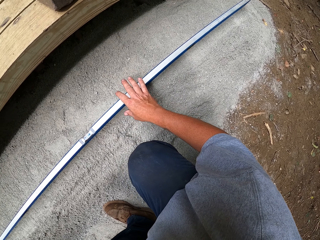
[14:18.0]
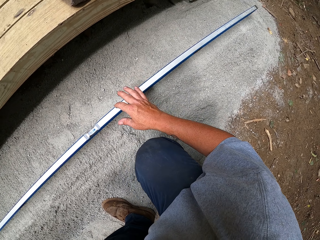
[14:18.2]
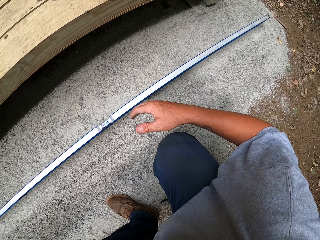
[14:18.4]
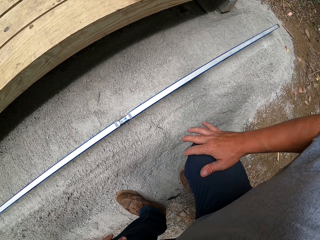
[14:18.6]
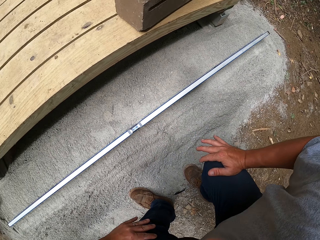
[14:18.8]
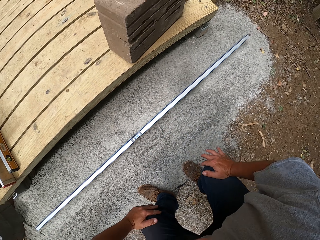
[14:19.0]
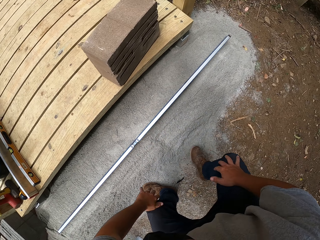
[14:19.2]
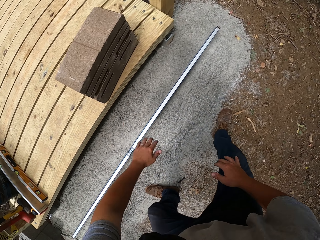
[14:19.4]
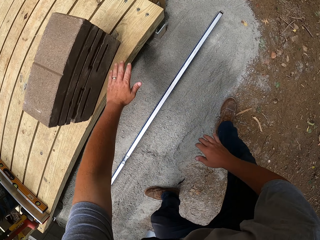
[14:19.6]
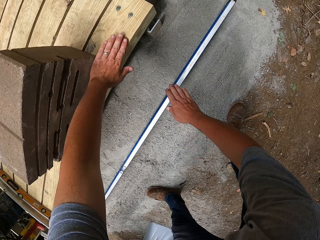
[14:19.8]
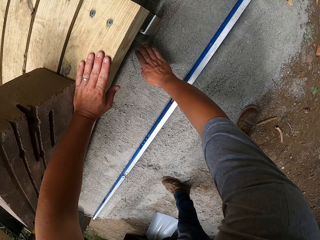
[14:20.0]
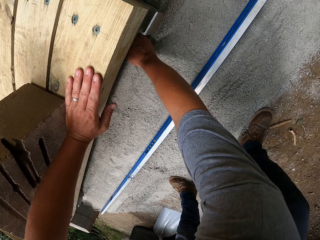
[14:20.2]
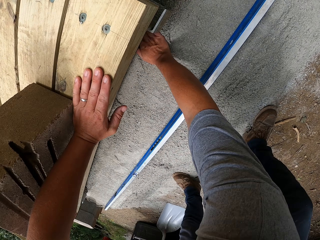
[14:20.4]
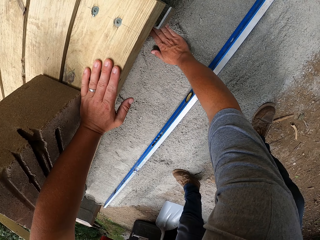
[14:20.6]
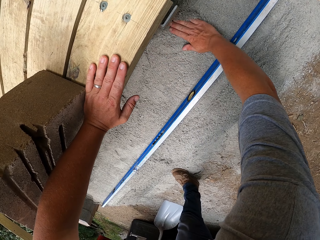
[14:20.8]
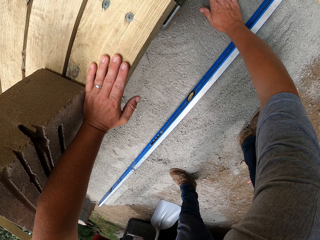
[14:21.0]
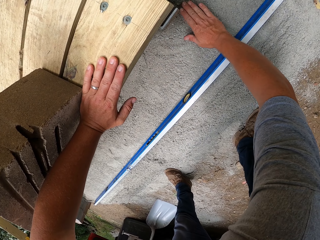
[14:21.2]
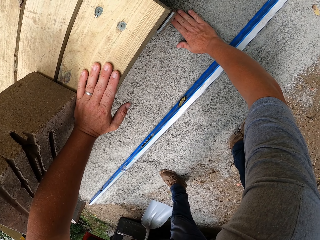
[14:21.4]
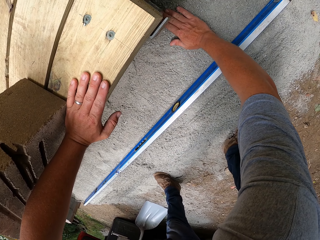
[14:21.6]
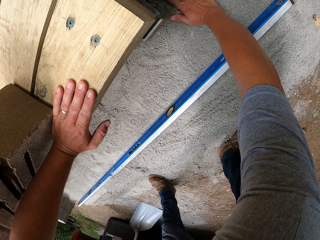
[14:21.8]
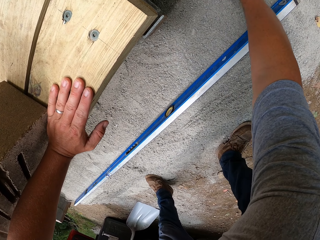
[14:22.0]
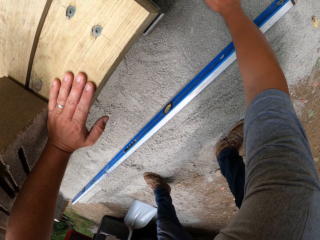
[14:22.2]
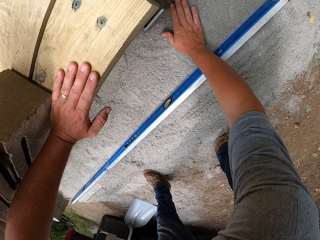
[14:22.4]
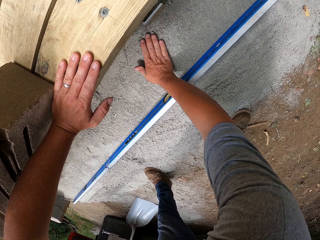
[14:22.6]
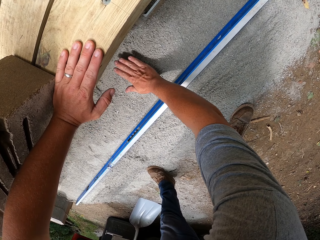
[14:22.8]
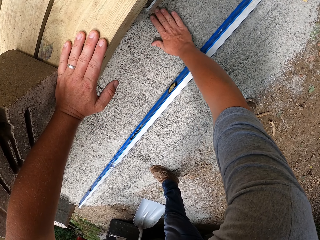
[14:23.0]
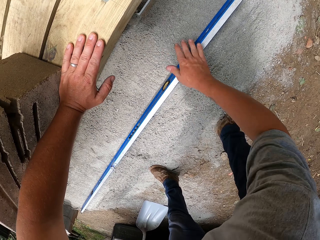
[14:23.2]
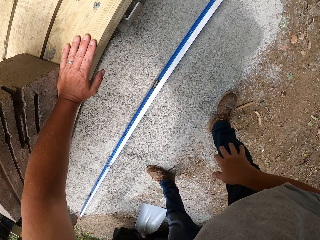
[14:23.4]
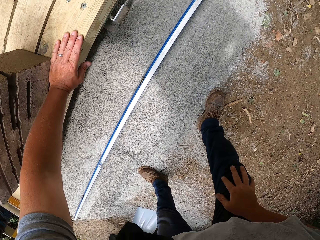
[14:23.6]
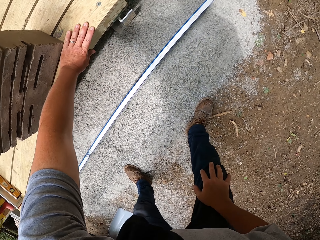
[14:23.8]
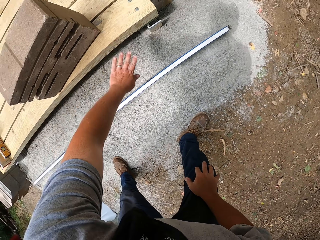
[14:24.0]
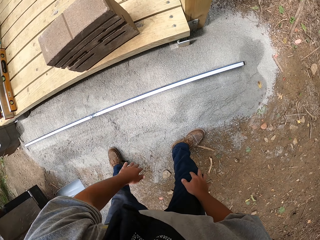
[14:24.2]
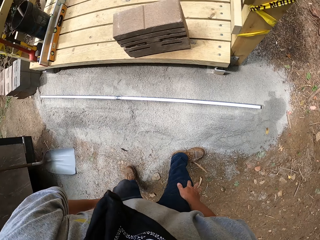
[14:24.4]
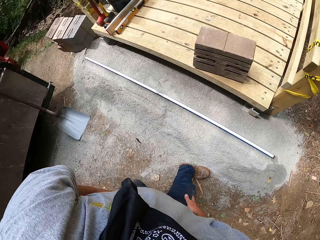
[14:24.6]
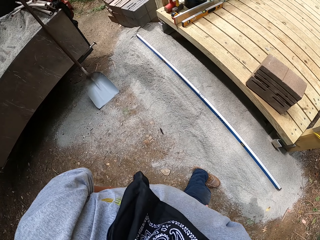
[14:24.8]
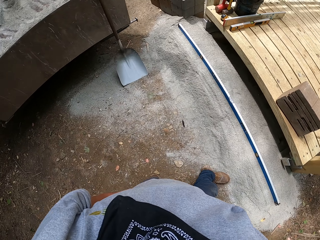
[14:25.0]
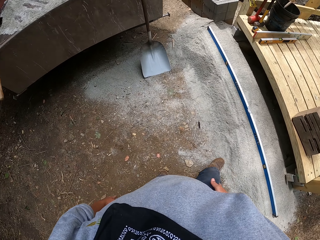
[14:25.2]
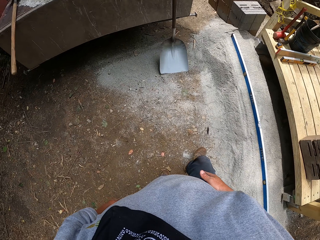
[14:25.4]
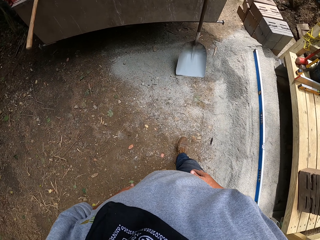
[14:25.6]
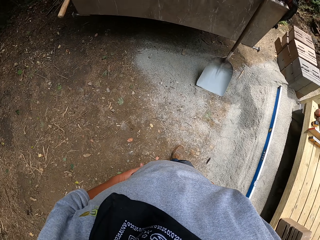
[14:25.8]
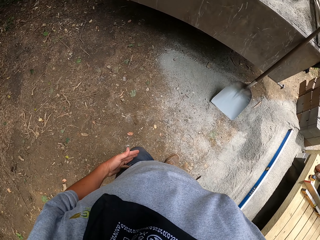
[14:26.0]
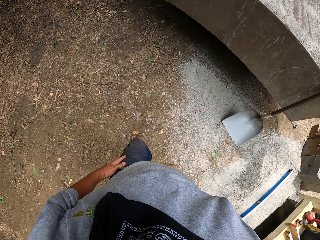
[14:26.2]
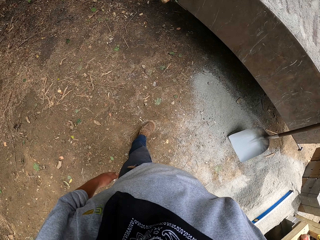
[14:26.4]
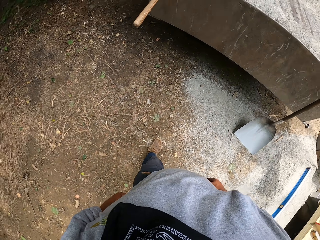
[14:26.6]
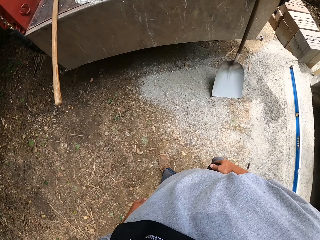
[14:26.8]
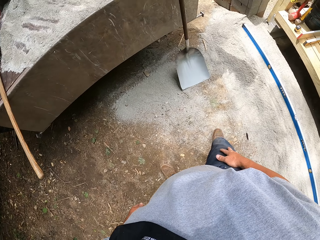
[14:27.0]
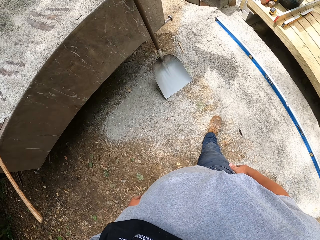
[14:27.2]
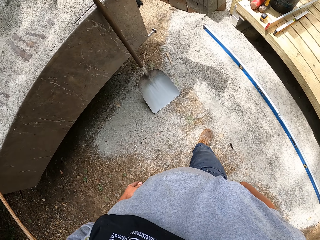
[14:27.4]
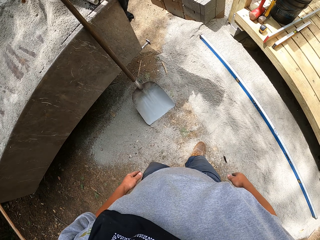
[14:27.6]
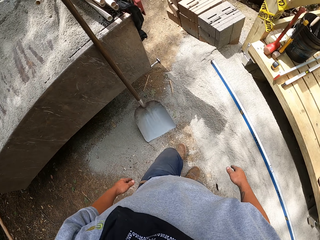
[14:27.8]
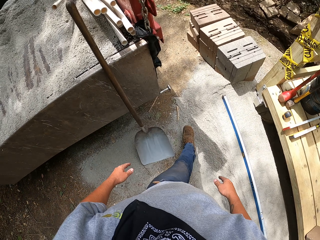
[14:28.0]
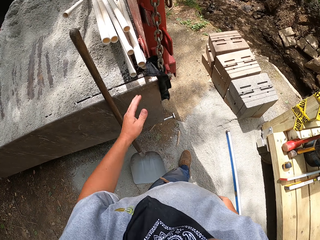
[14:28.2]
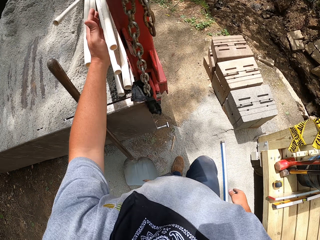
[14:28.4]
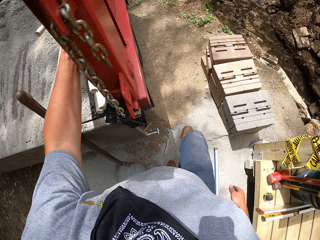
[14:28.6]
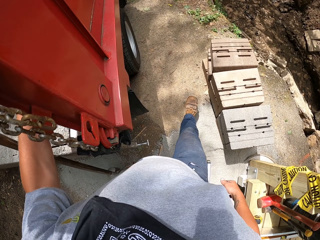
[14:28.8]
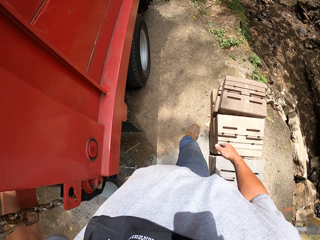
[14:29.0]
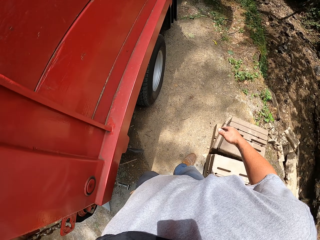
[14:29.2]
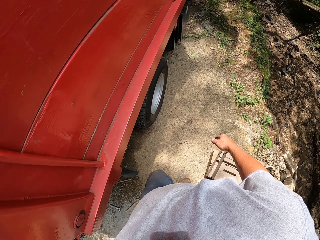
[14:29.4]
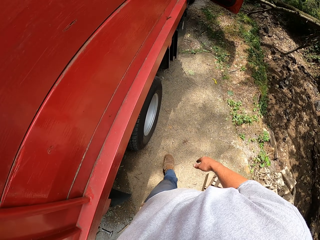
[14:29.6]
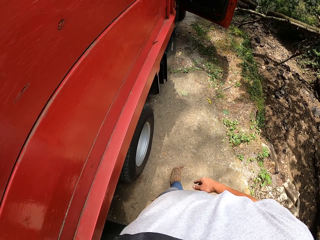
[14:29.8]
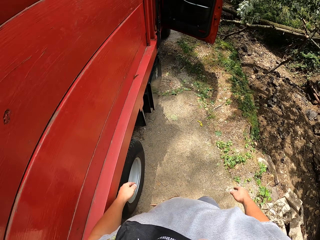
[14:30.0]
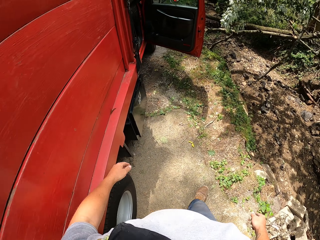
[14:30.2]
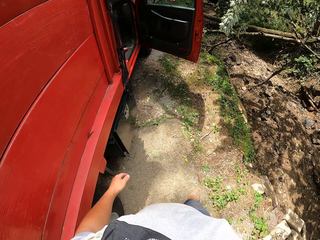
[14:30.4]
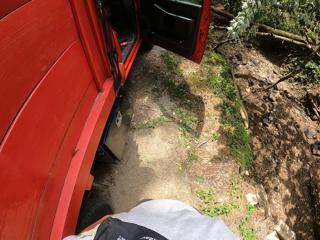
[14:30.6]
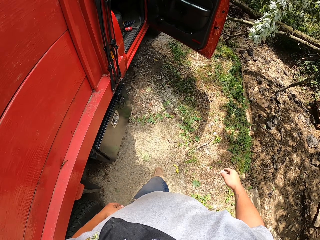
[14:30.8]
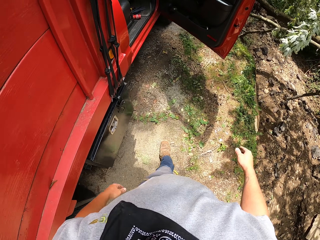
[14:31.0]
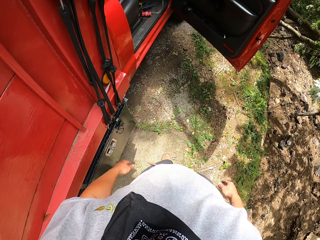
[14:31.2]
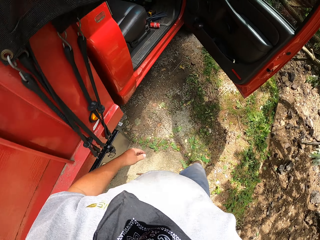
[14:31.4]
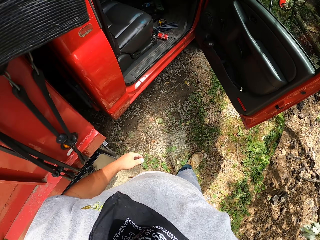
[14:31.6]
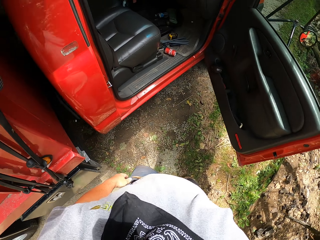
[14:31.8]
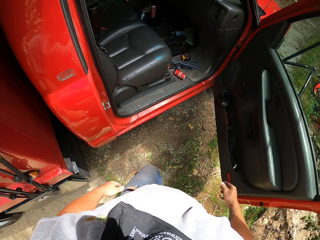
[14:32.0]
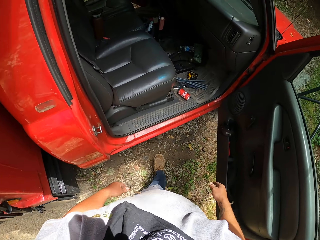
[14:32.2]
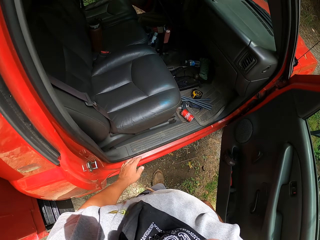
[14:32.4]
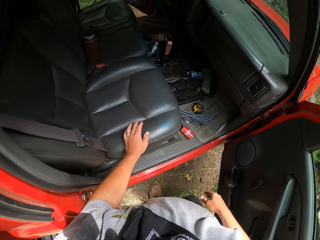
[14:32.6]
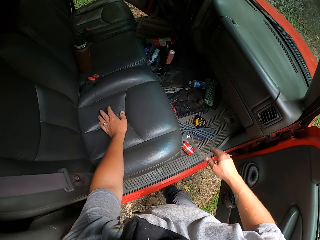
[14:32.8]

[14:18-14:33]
The camera wearer stands. He spreads sand with his right hand. He bends and levels the cement with the right hand. He stands. He turns around and walks around. He touches the back of the truck with his left hand. He walks around.

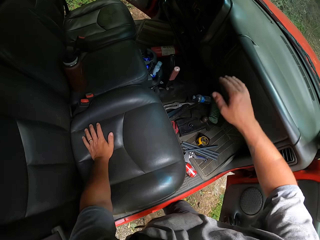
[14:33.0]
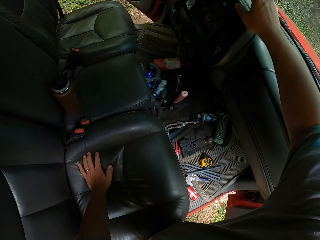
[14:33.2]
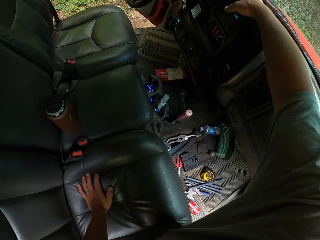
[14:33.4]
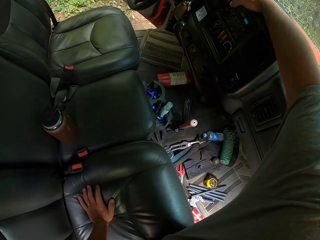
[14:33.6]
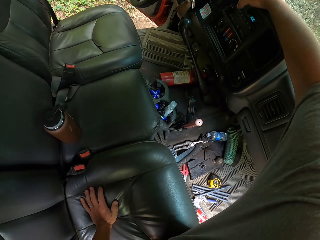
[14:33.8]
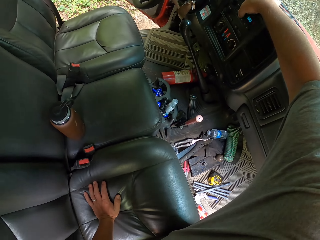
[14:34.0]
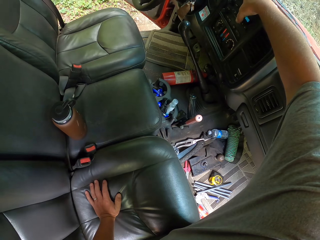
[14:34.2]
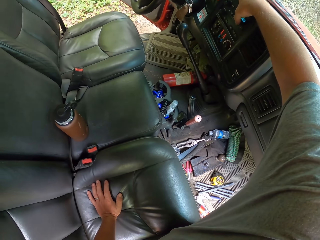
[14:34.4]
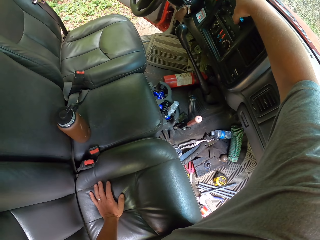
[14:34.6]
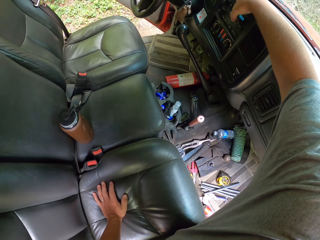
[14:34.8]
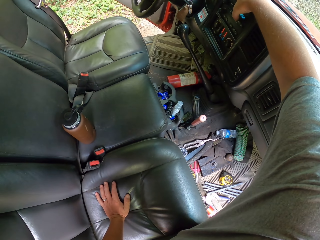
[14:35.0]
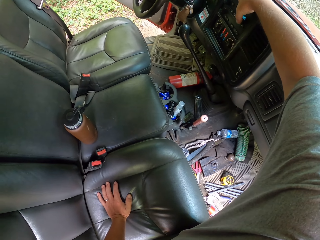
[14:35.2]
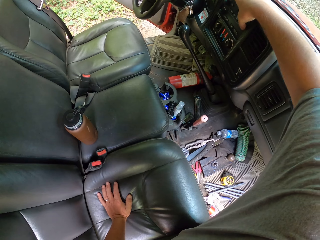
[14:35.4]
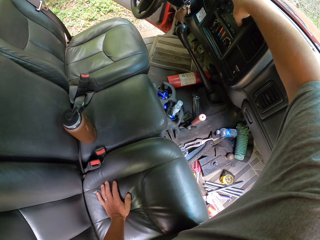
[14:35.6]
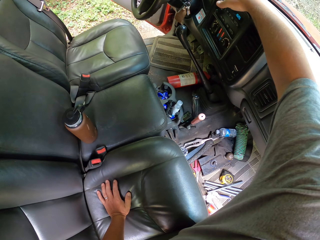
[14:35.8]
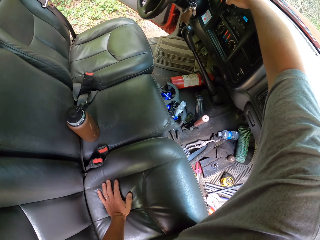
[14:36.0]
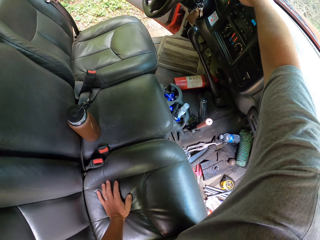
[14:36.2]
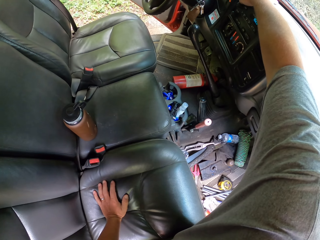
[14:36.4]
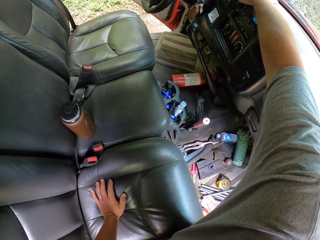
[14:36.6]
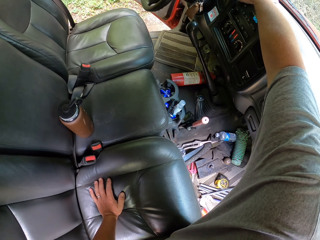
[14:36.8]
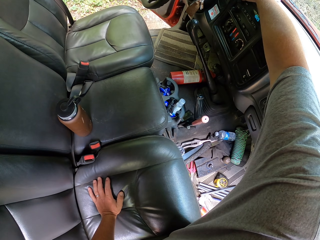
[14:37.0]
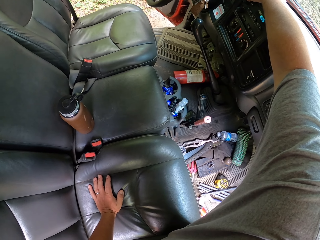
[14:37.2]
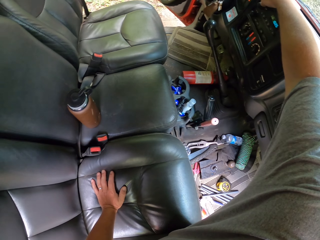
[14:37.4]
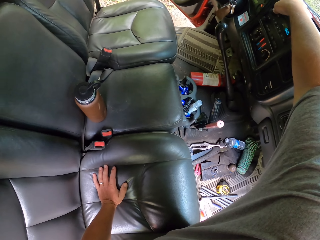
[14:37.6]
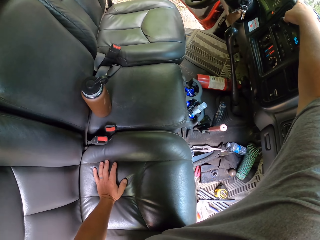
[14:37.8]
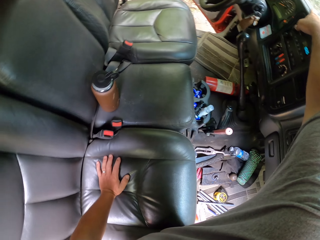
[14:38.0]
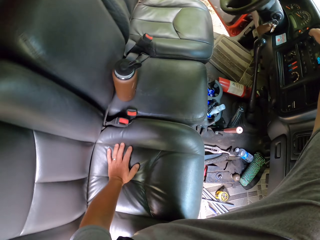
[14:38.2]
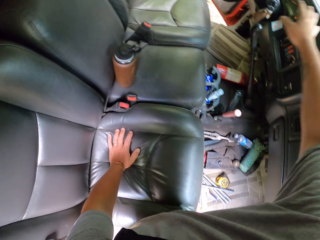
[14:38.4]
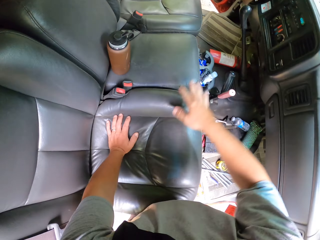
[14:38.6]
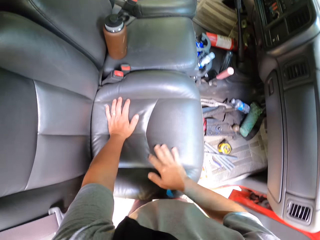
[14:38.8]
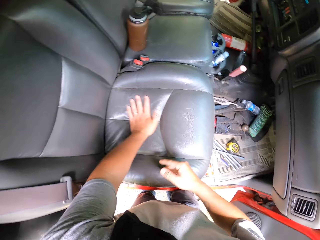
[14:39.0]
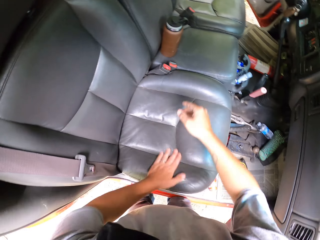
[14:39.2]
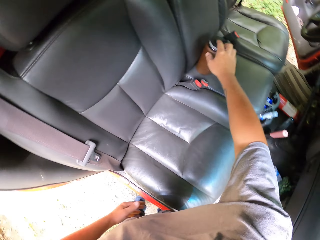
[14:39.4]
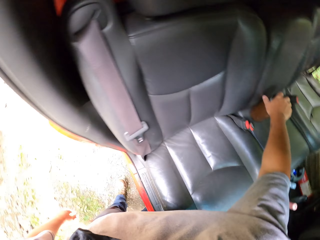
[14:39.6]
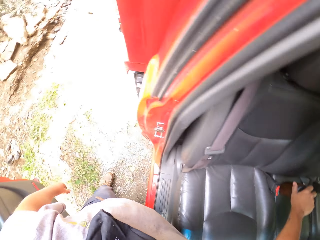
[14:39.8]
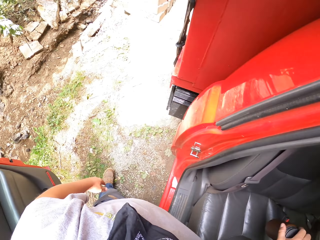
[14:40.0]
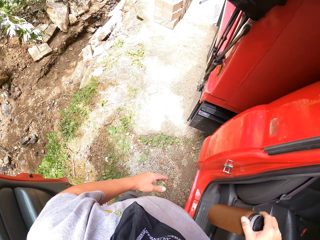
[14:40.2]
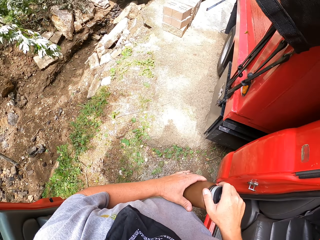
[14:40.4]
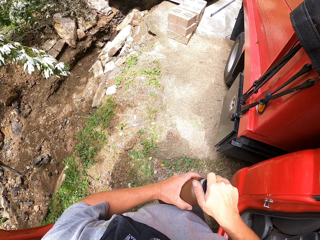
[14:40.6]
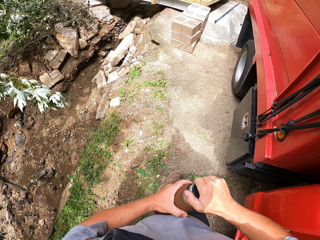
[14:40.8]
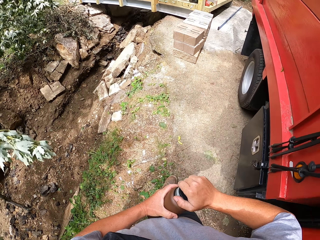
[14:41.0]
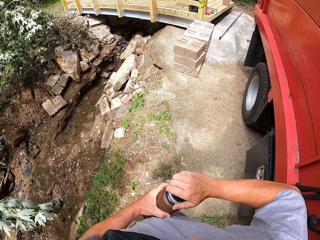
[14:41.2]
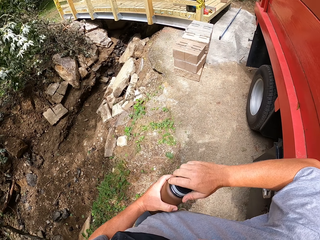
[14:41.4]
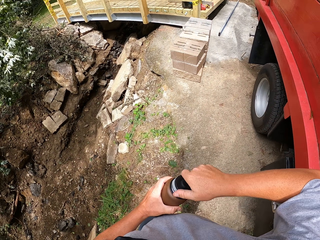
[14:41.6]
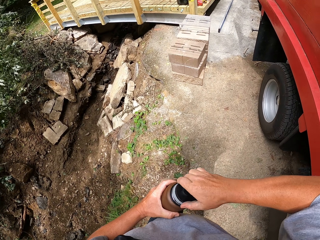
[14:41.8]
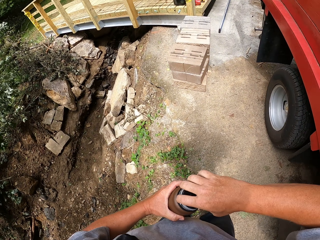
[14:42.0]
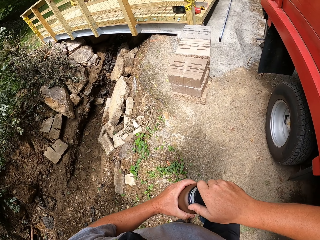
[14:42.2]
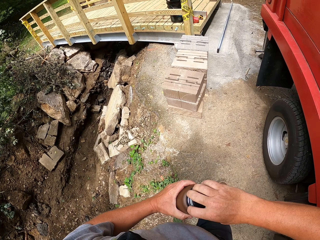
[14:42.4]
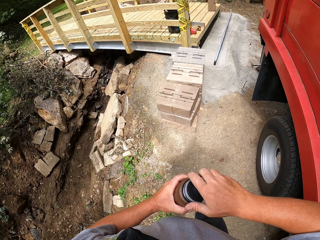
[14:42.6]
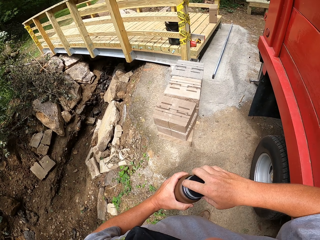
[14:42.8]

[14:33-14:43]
The camera wearer adjusts music on the lorry. They press a button in the truck. They pick up a vacuum flask from the lorry. They open the vacuum flask, turn around and walk around.
